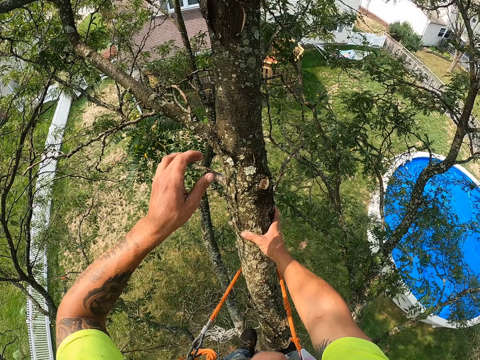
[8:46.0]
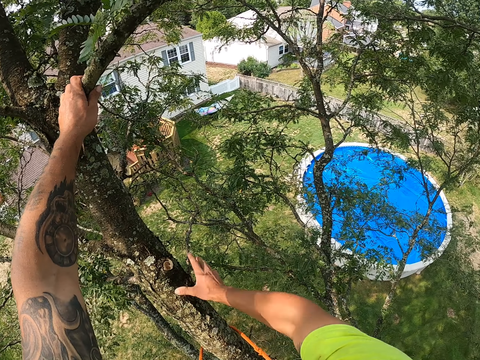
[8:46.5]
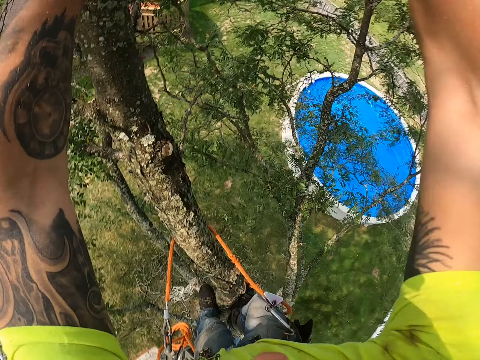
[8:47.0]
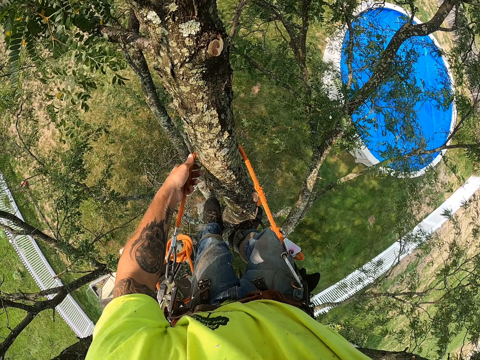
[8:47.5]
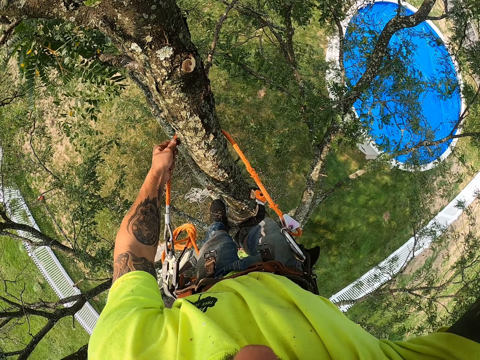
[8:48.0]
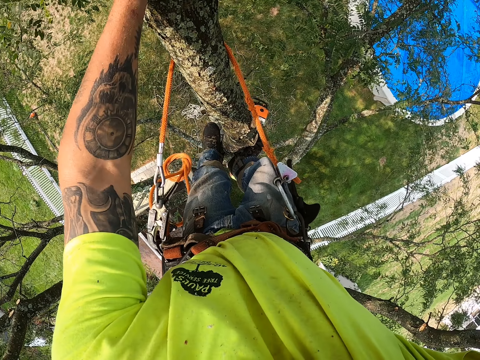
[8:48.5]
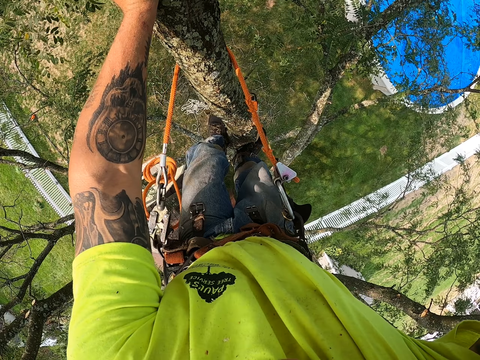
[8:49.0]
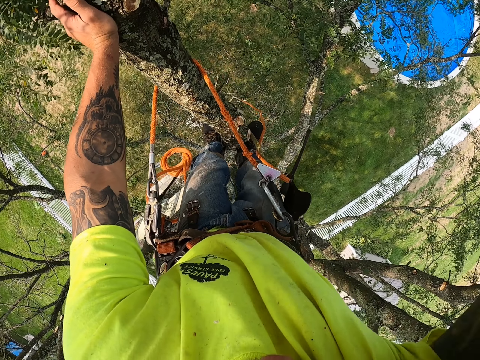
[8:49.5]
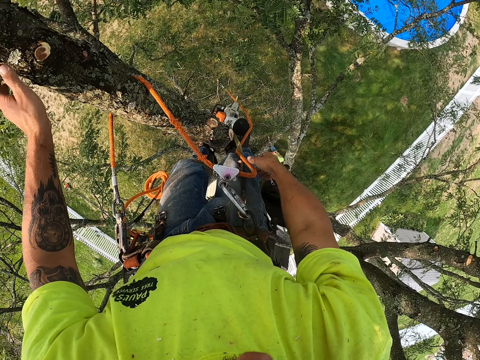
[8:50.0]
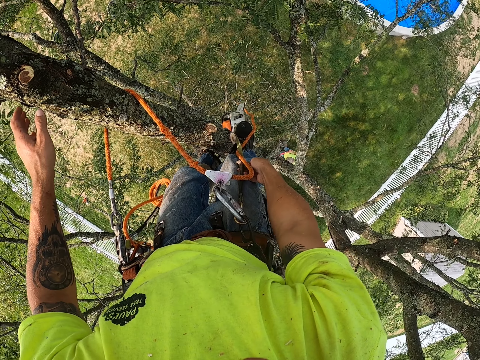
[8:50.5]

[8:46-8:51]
The camera wearer holds a branch of the tree with his left hand. He holds the branch of the tree with his right hand. He adjusts the rope with his left hand.
